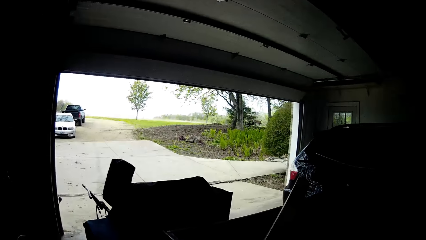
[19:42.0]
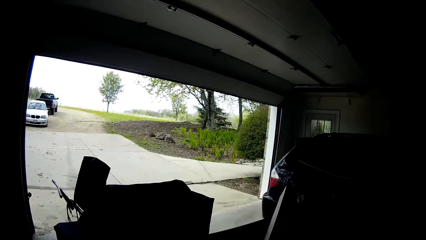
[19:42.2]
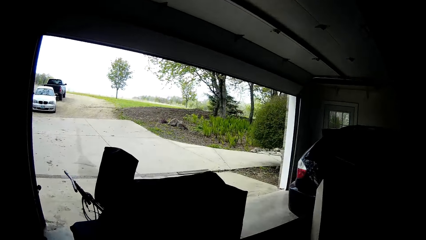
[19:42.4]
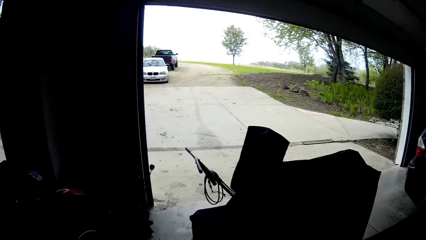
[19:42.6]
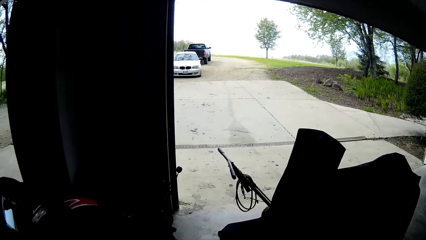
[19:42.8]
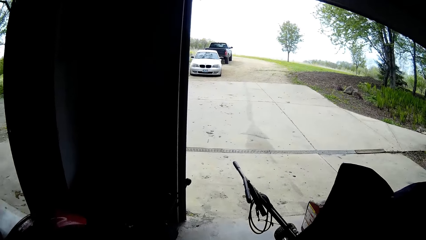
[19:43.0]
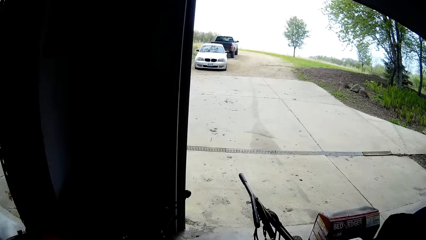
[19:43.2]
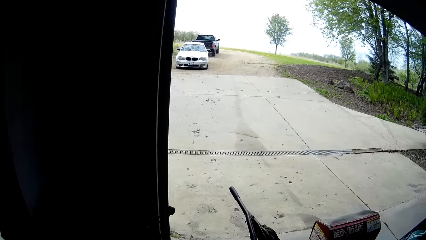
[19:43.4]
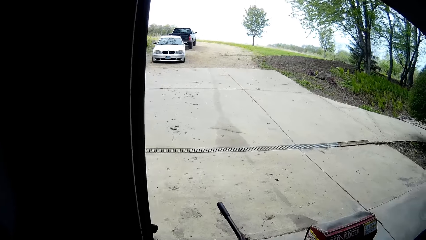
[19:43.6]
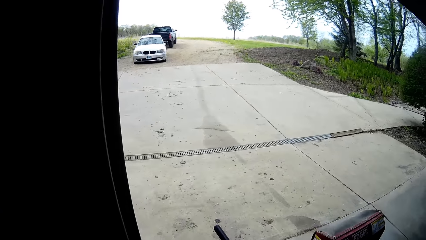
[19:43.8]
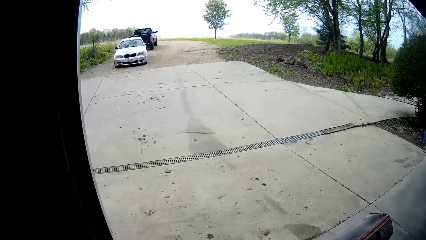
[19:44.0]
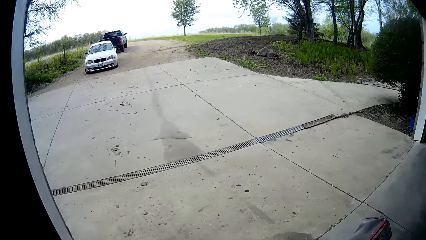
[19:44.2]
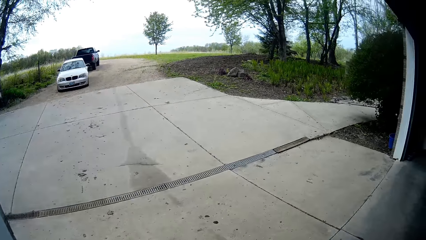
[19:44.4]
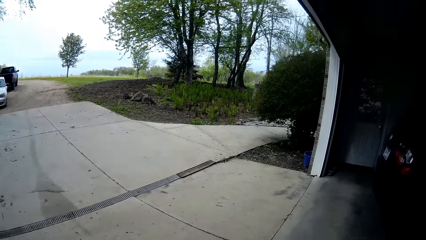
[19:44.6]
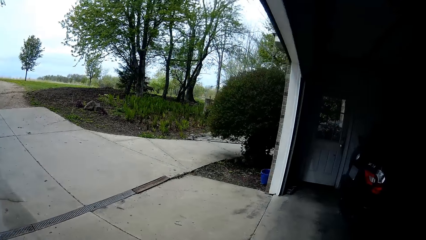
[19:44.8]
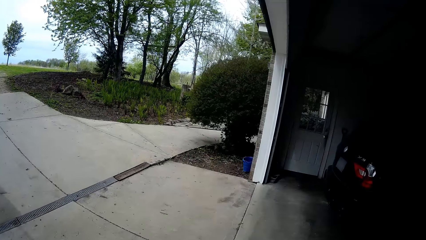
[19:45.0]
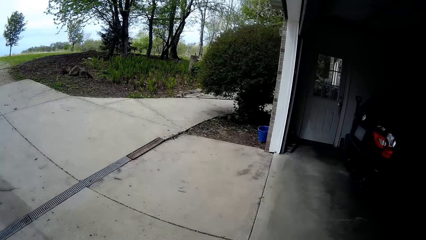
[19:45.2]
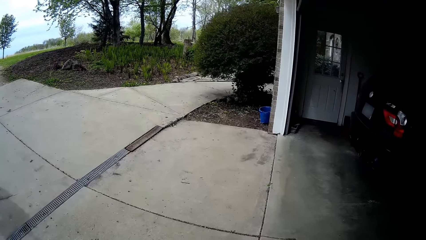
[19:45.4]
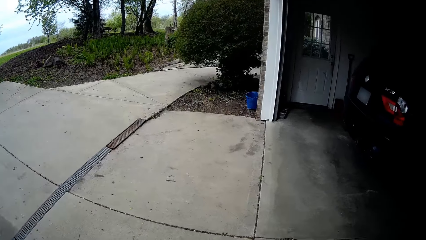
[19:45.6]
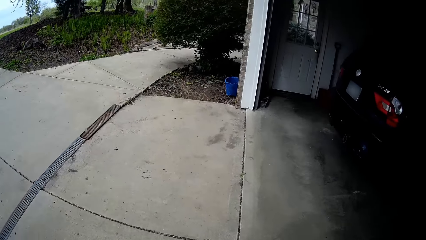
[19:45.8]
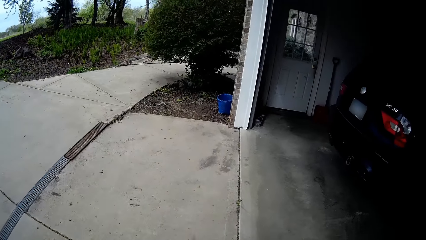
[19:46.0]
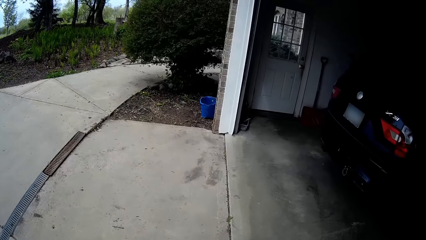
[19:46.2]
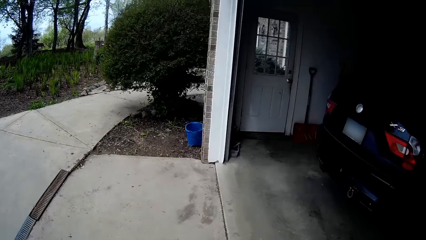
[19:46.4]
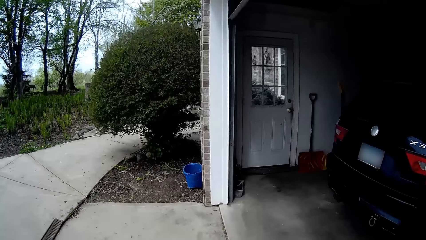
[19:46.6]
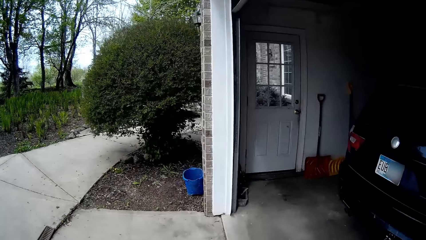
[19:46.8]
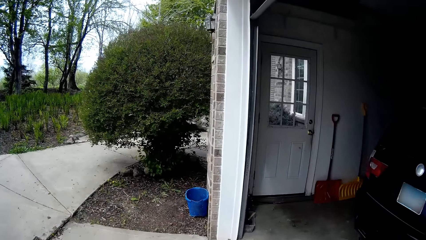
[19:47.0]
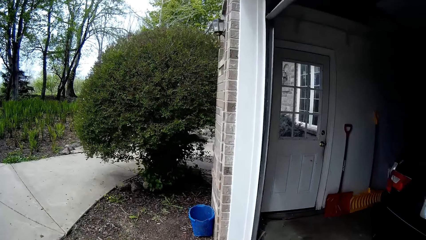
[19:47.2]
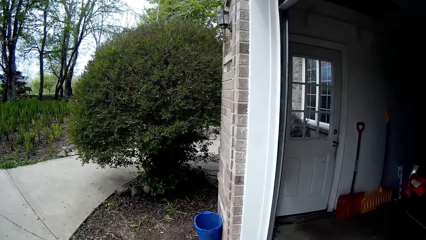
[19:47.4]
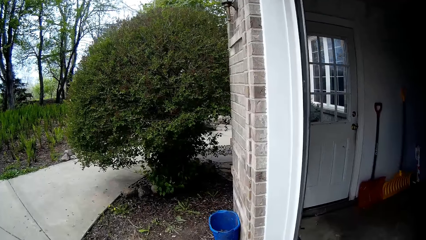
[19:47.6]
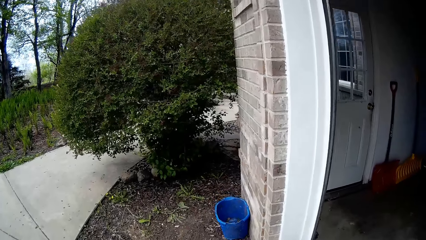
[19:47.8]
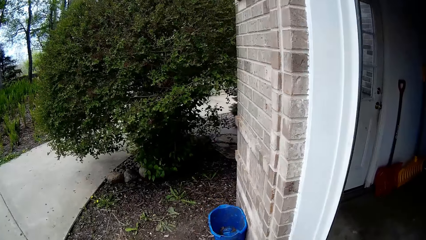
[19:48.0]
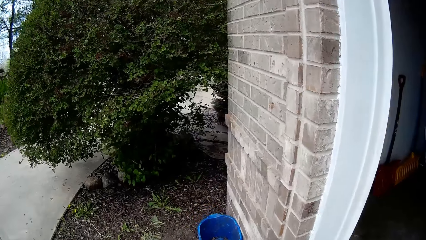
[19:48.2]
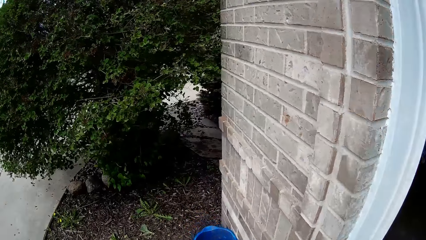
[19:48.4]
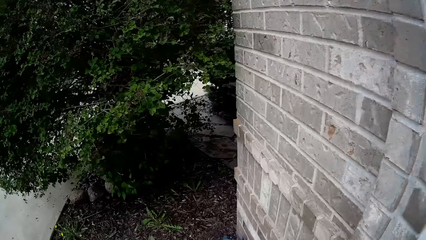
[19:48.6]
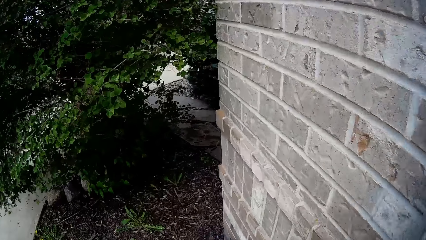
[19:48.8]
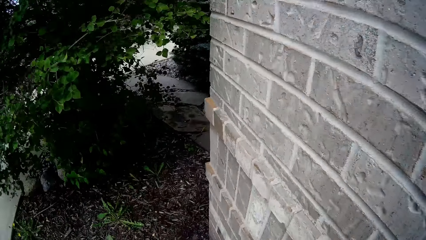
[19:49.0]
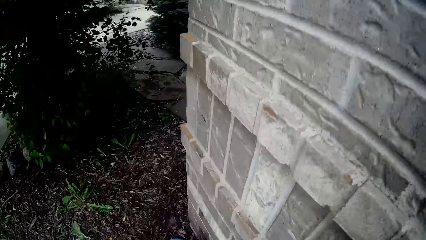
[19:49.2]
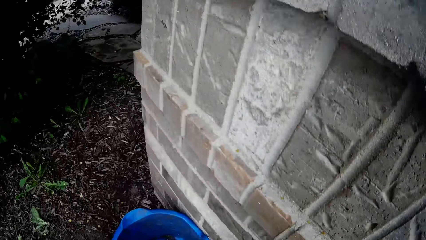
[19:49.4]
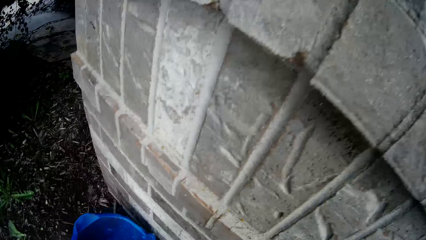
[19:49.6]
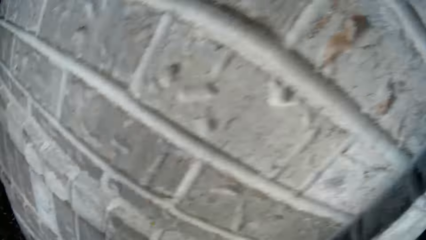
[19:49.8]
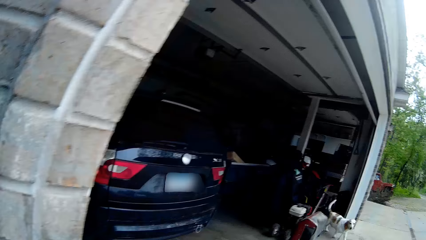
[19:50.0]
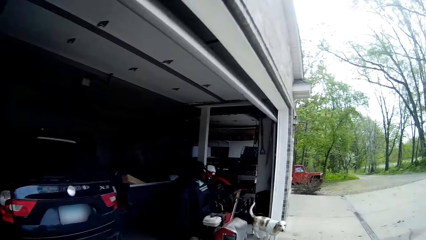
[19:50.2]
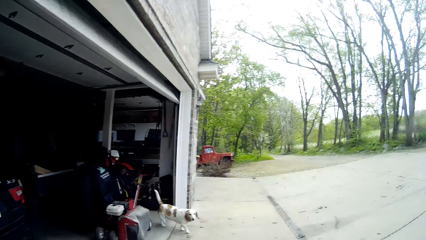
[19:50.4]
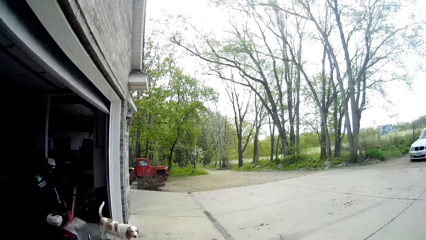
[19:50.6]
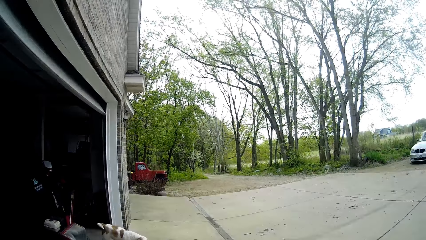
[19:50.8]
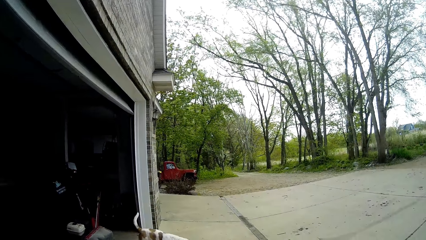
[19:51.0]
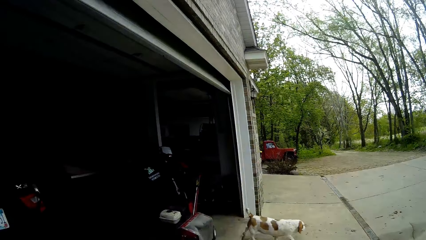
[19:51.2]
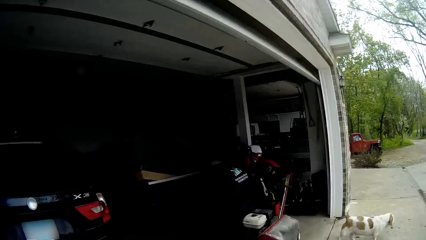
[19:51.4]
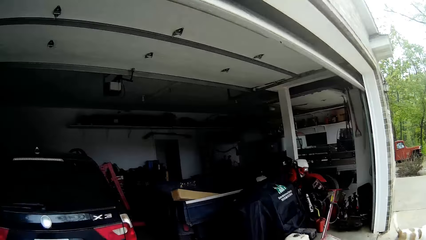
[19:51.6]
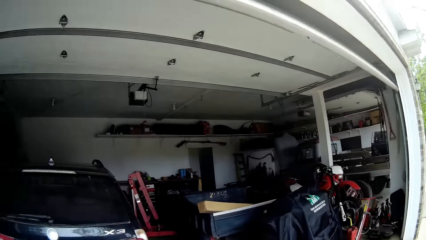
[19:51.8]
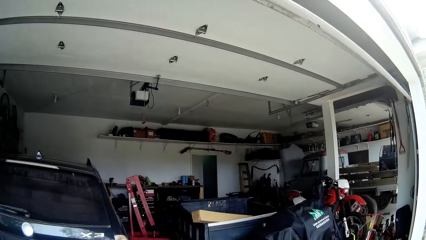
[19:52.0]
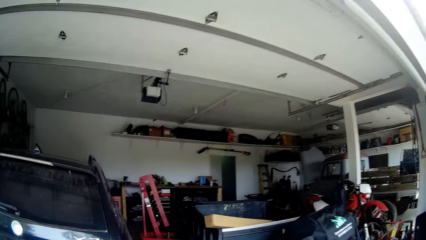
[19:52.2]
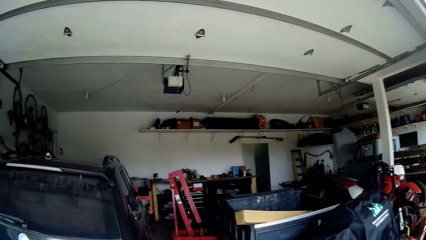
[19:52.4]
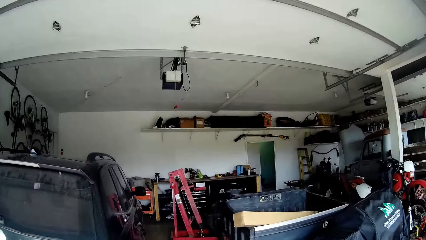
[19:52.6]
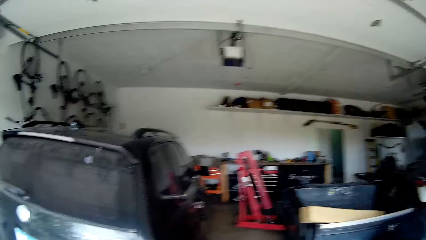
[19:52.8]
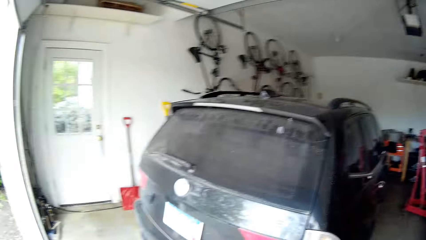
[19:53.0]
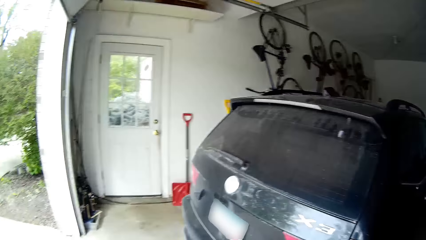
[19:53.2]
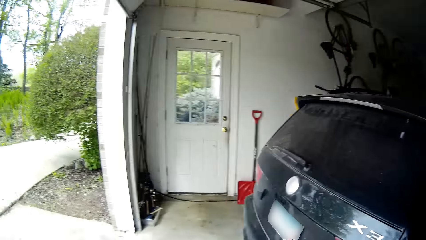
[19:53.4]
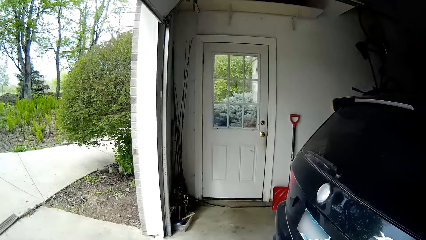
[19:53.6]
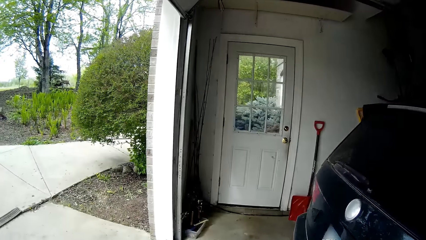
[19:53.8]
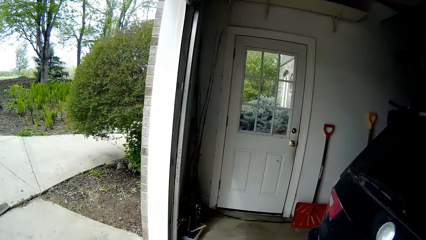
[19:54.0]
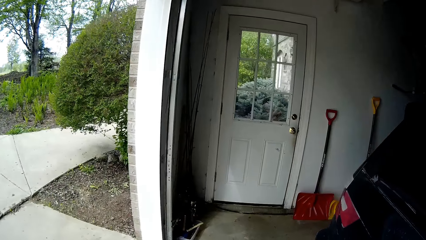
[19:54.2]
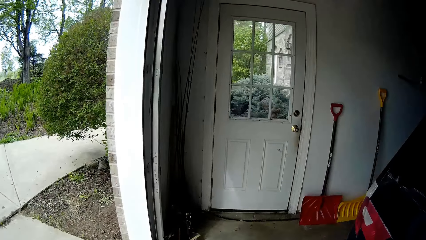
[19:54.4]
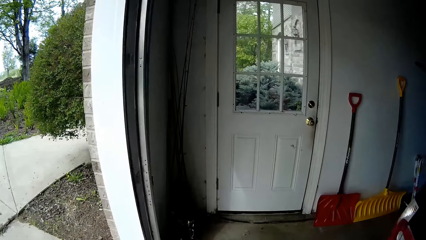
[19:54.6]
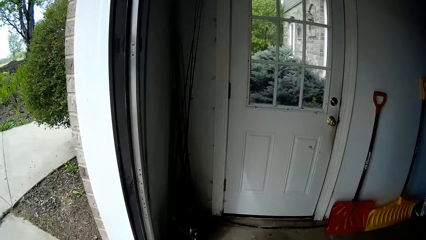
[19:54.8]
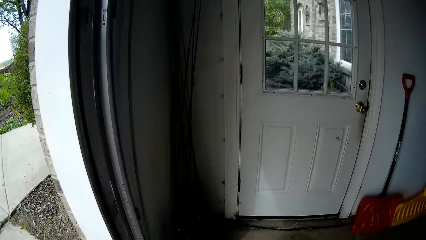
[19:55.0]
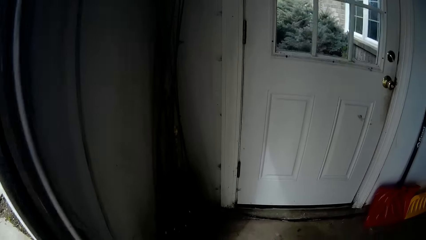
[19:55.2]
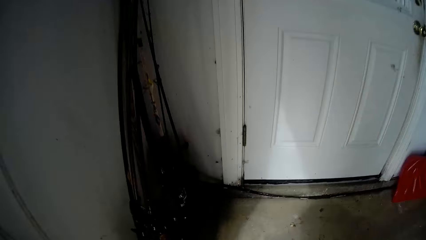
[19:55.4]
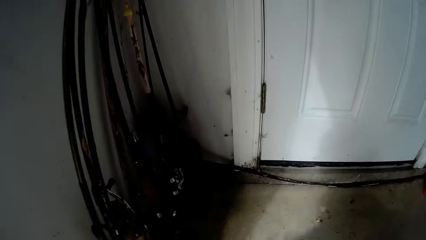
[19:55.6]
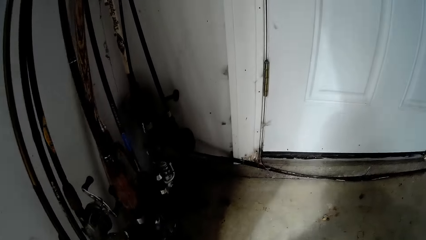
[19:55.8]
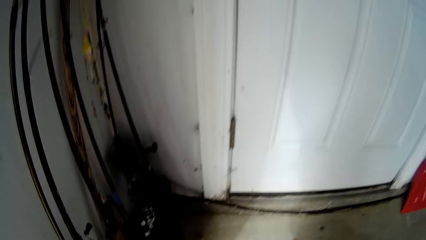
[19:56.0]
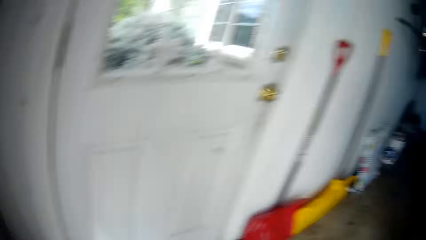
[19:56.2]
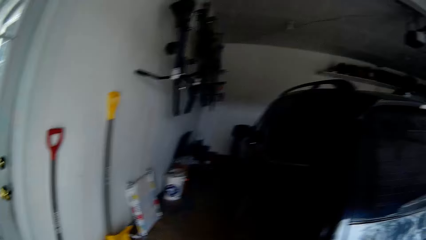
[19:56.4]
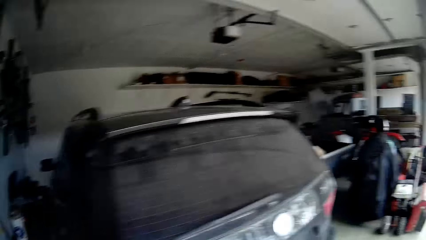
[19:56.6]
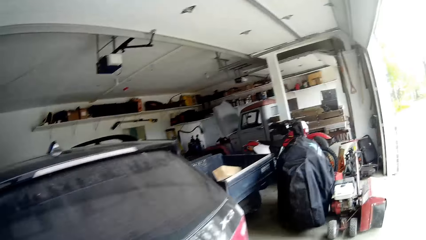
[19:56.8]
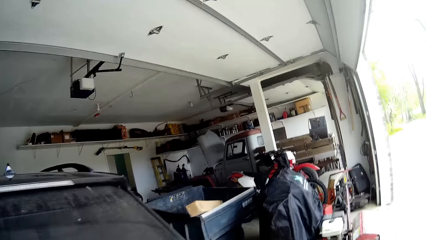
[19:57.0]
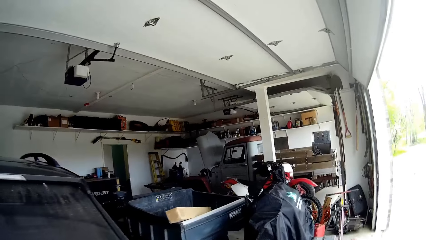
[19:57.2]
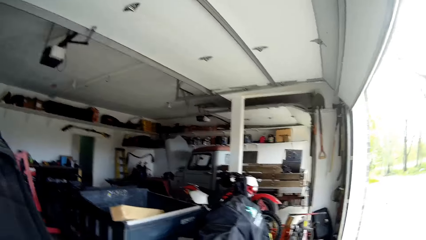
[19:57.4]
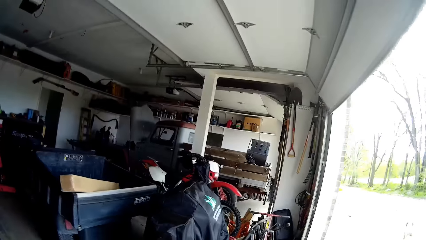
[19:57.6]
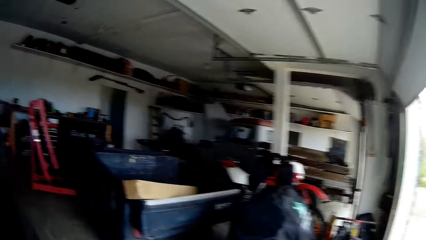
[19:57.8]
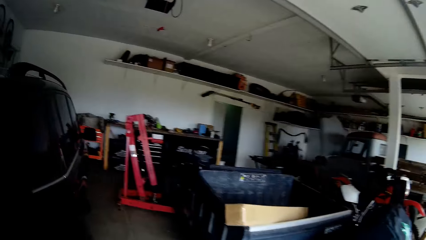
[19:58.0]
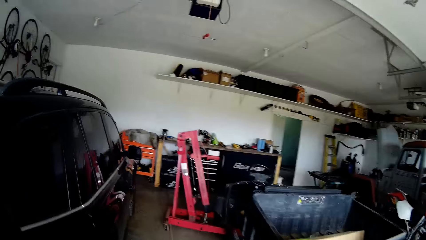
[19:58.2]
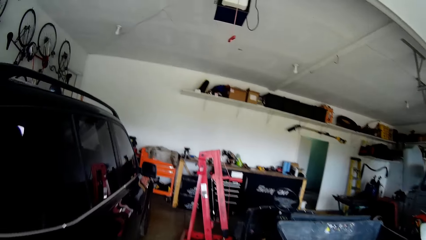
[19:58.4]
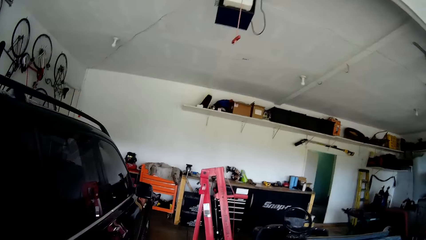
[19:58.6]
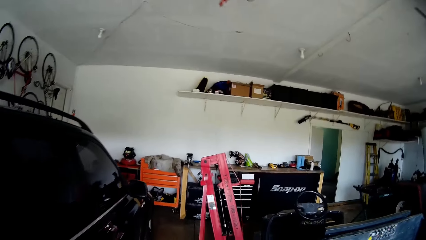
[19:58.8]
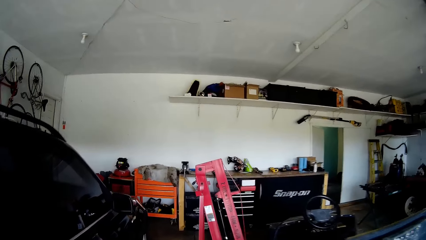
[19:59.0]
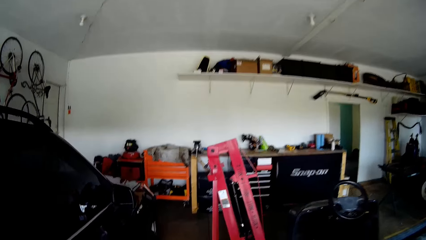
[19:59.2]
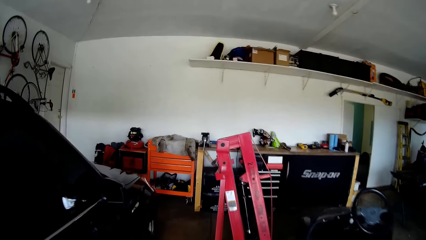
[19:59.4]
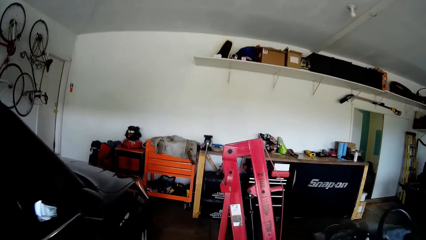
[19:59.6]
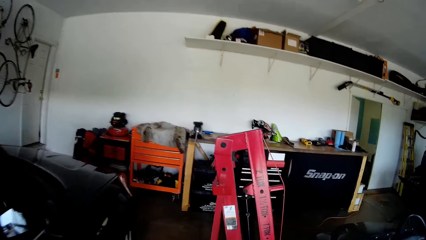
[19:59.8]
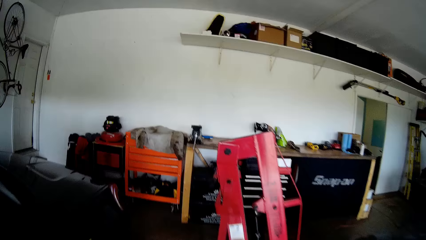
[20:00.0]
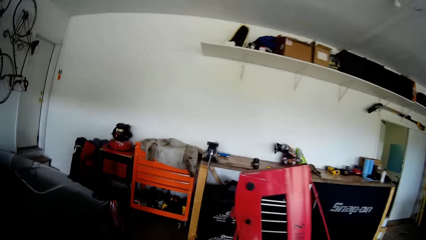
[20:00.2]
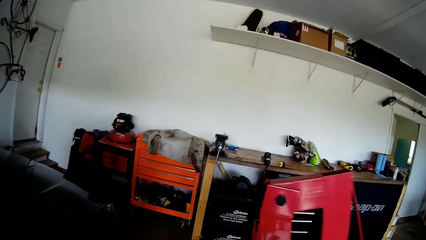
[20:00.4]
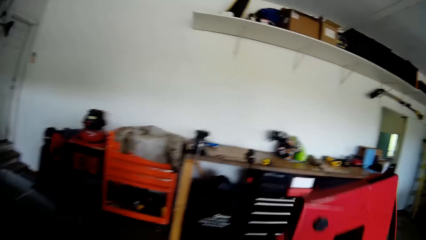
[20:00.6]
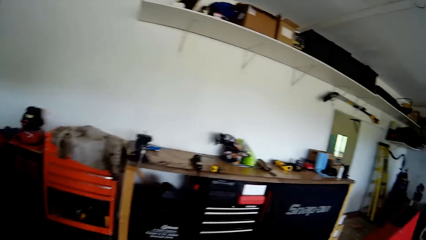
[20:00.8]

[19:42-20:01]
The camera wearer walks outside. They walk into the garage.
